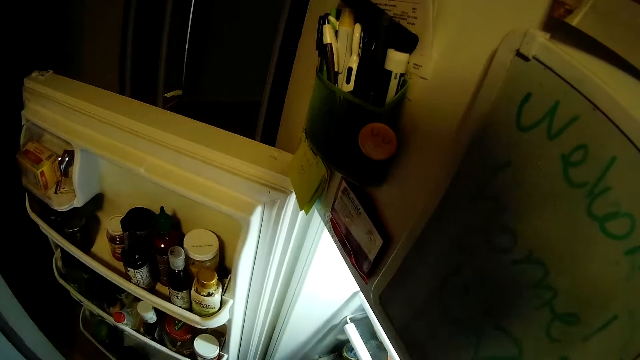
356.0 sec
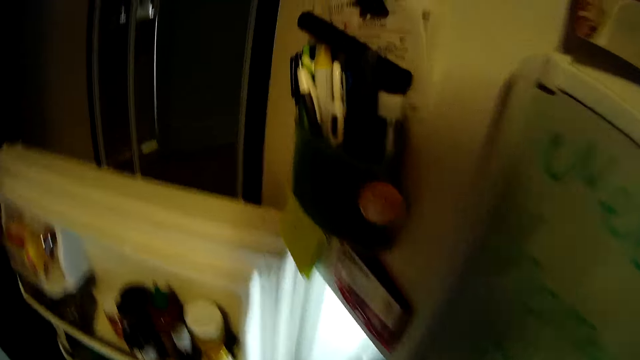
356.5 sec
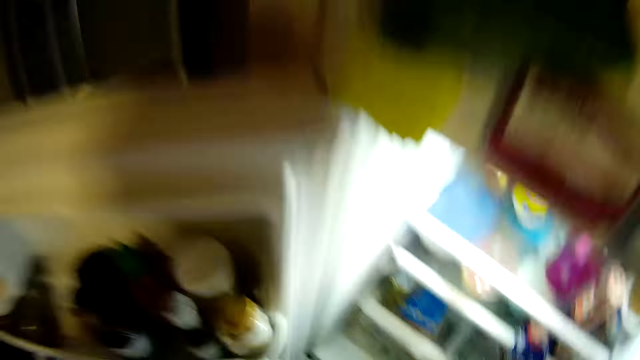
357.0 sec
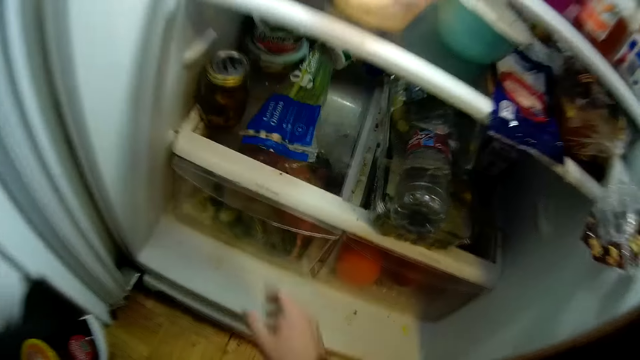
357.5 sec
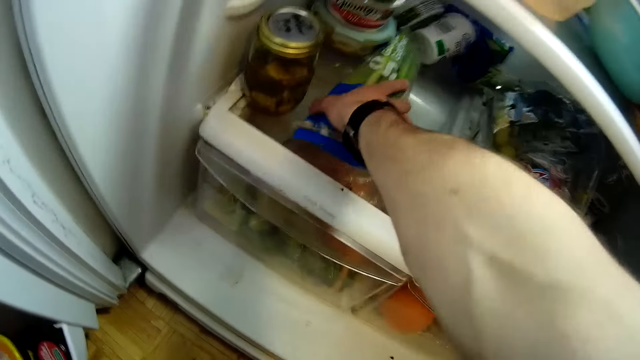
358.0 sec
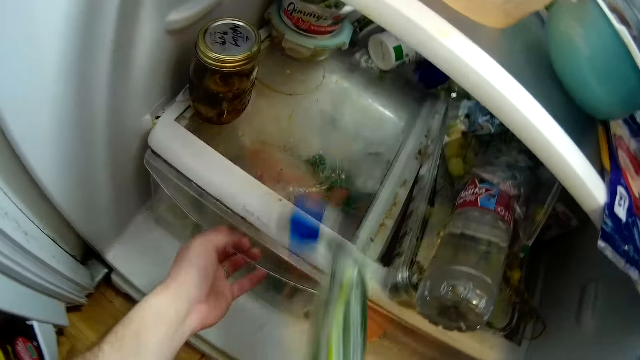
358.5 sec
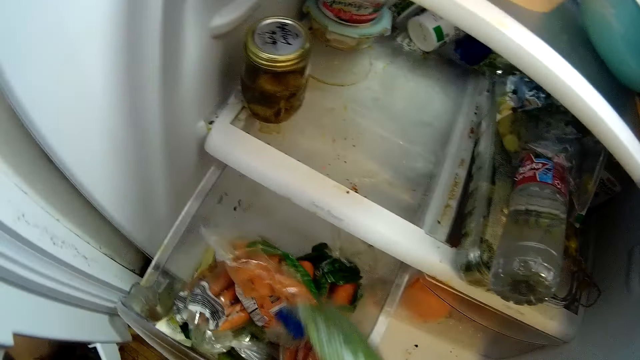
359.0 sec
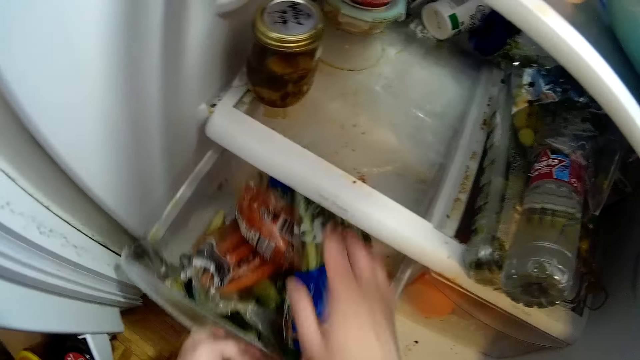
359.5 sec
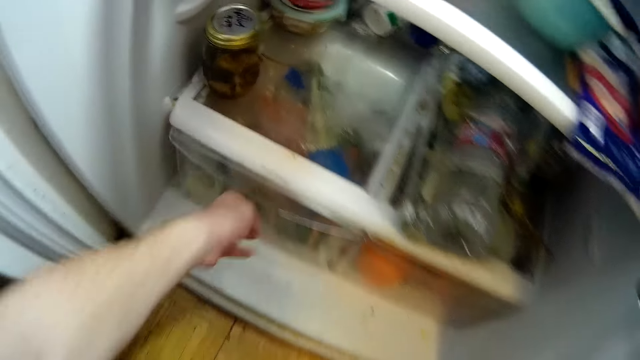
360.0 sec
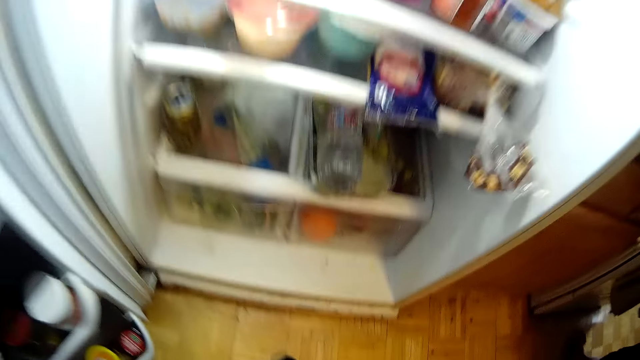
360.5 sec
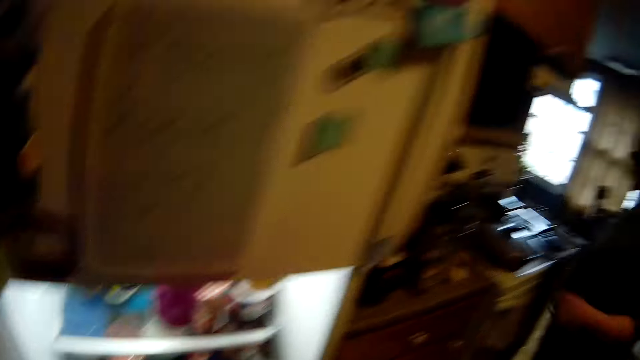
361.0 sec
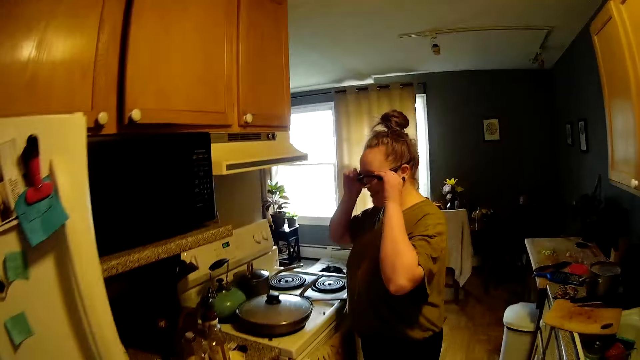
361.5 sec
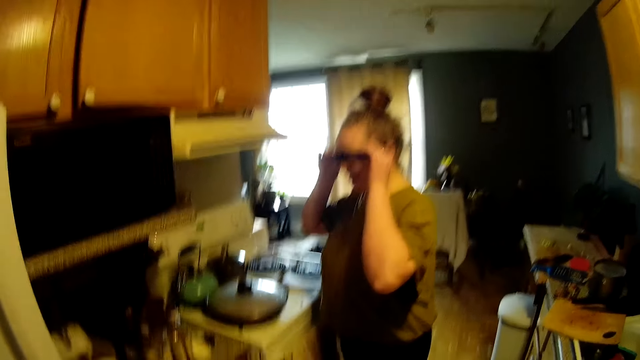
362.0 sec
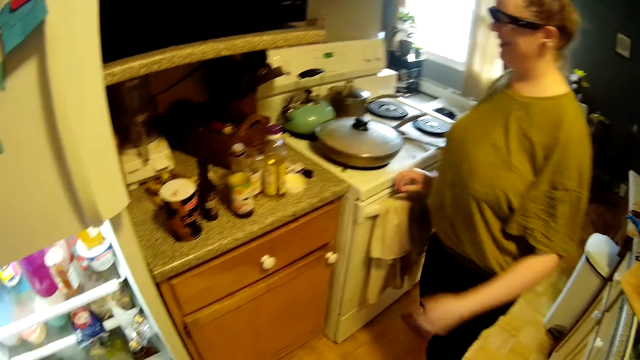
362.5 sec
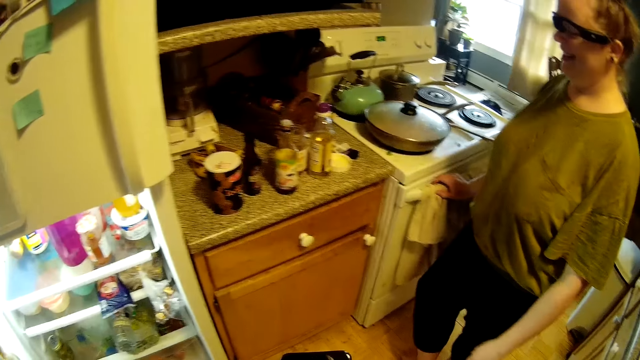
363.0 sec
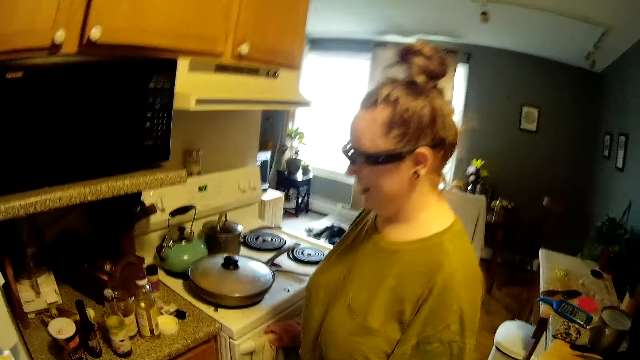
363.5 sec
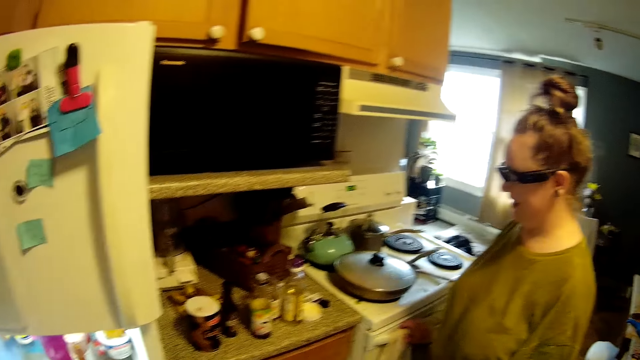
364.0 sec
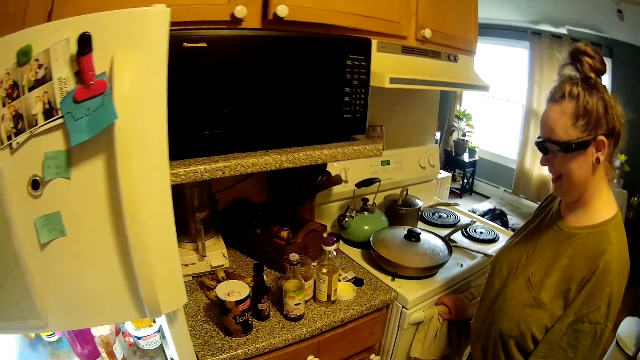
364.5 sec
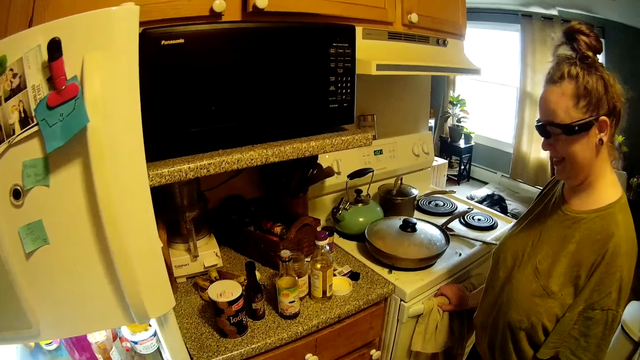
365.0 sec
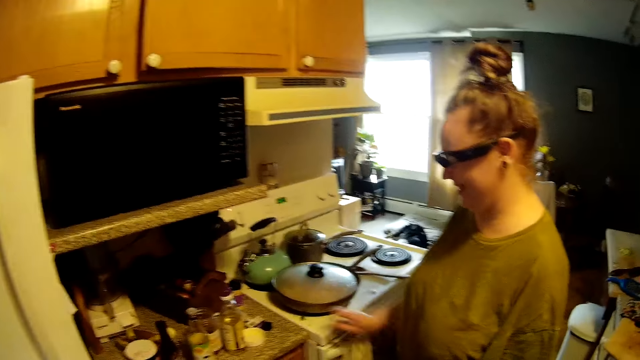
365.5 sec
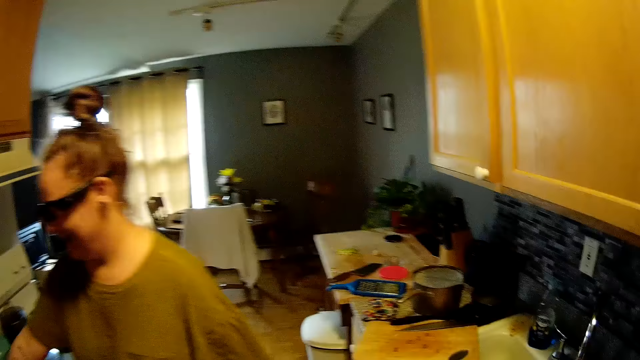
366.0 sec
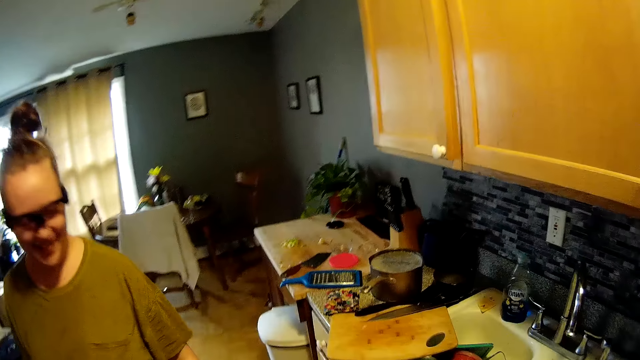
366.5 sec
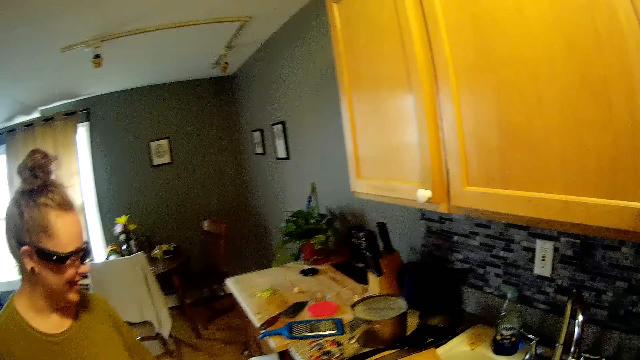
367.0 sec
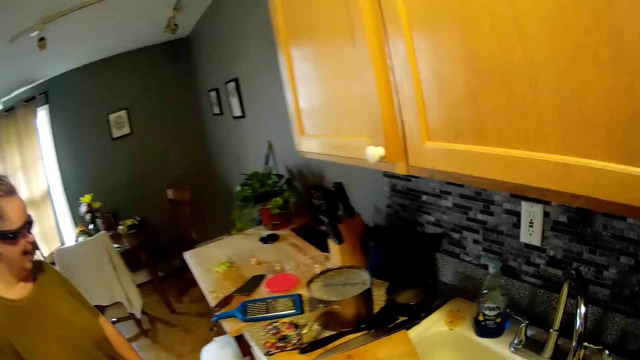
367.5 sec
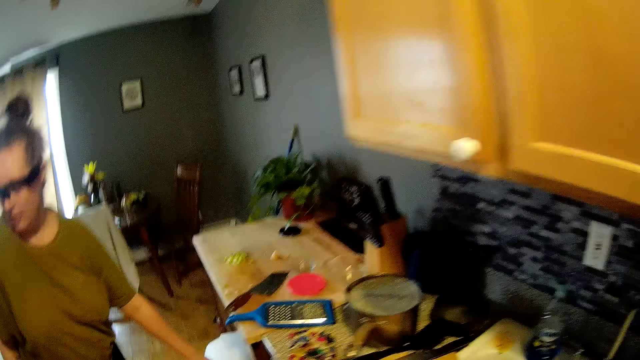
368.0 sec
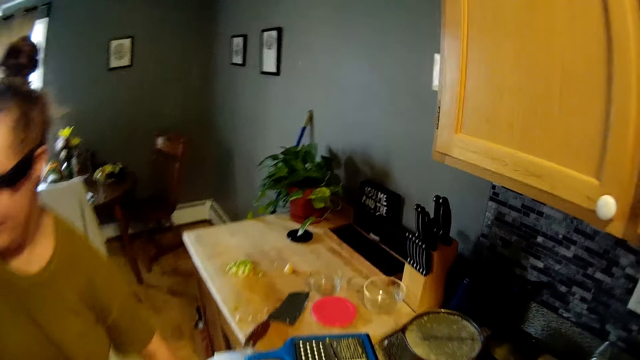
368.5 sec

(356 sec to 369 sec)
The camera wearer picks the plastic bag from the refrigerator with his right hand. He pulls the crisper of the refrigerator with his left hand. He places the plastic bag in his right hand into the crisper of the refrigerator. He closes the crisper of the refrigerator with his left hand. The woman adjusts her glasses with both her hands. The woman places her hand on the towel. The camera wearer interacts with the woman.

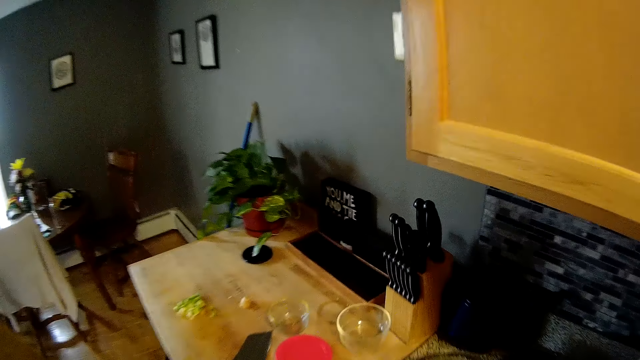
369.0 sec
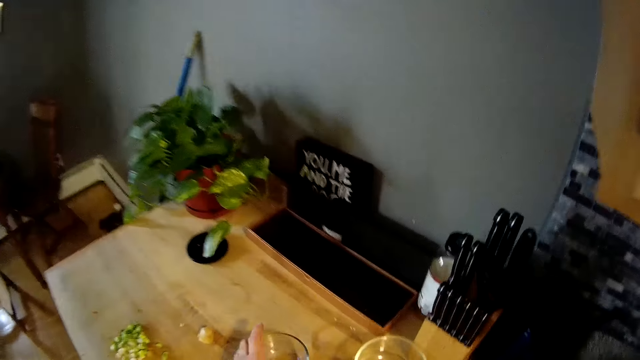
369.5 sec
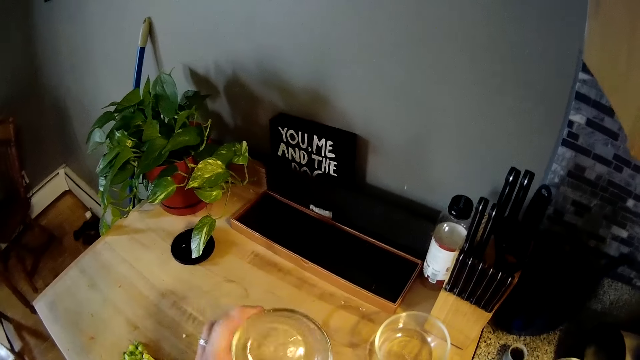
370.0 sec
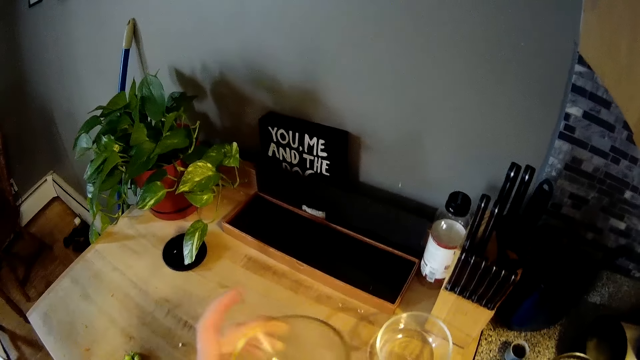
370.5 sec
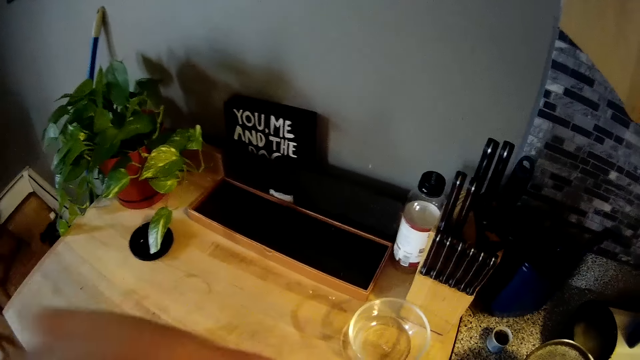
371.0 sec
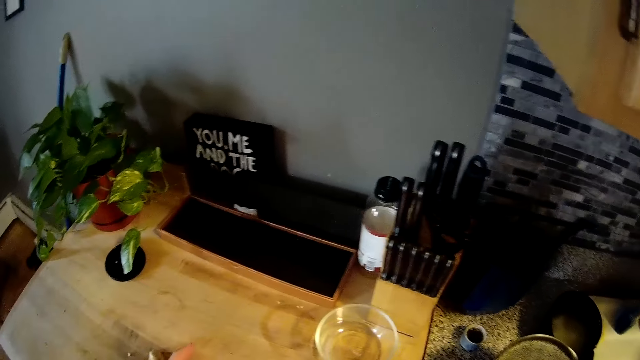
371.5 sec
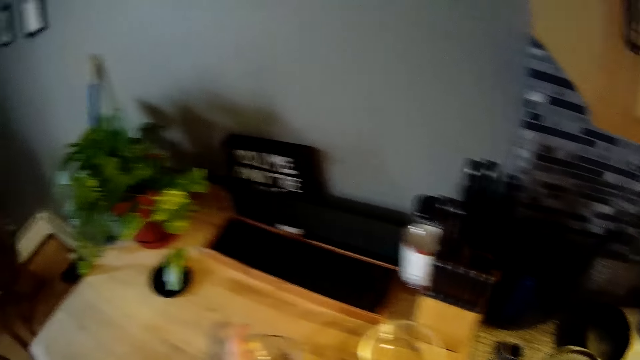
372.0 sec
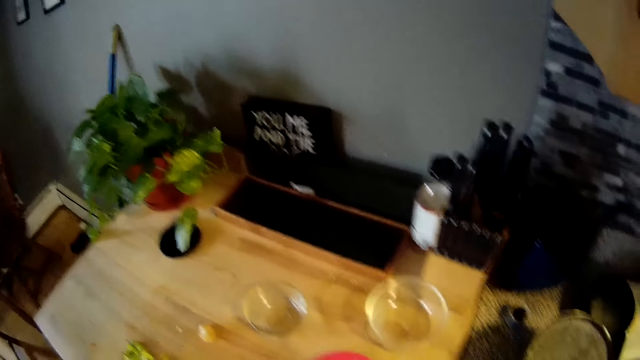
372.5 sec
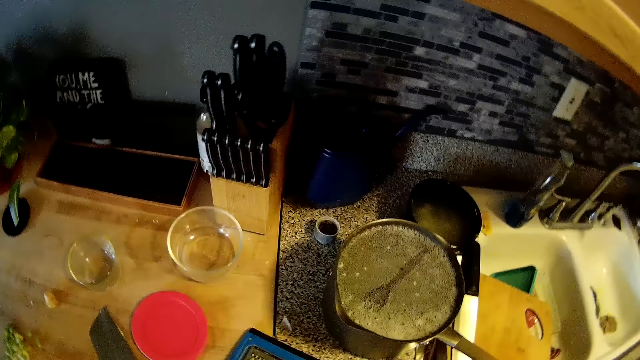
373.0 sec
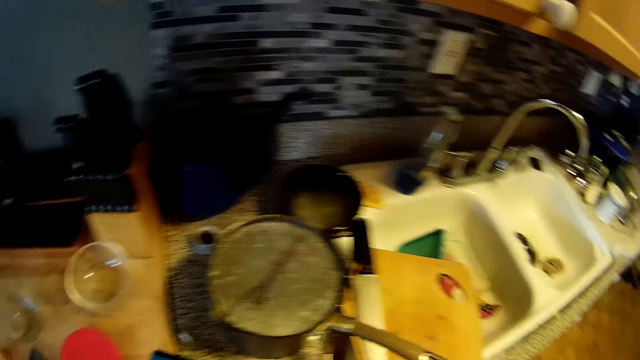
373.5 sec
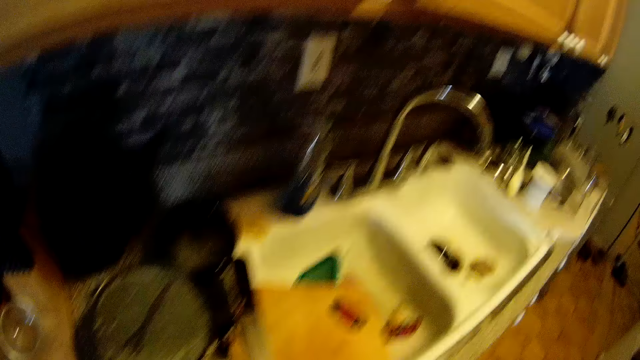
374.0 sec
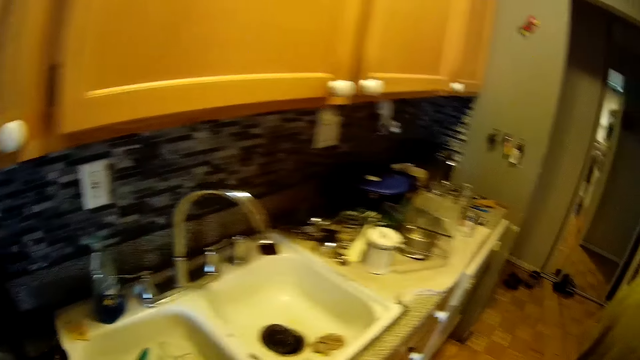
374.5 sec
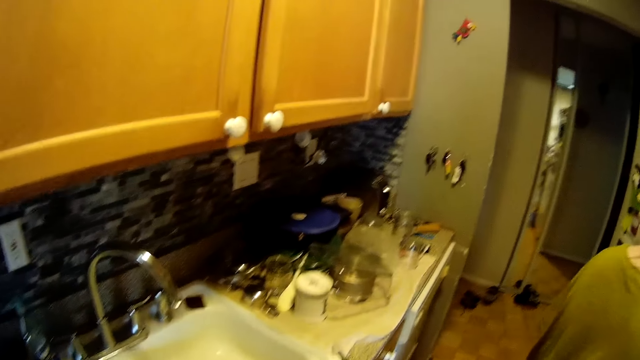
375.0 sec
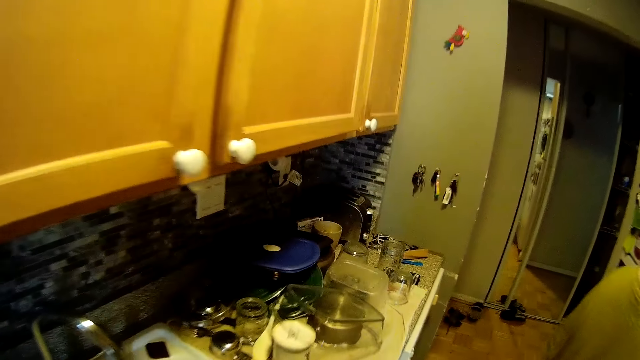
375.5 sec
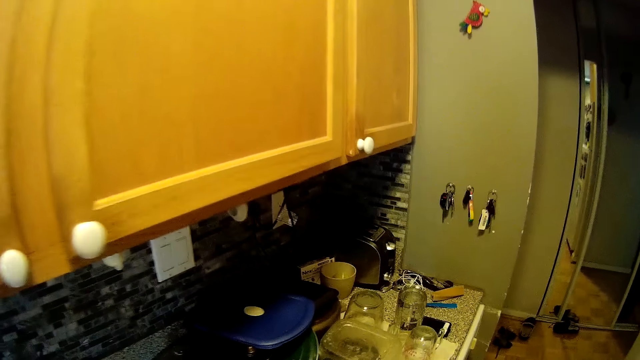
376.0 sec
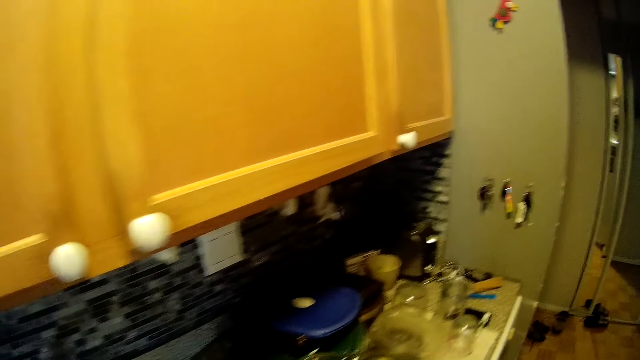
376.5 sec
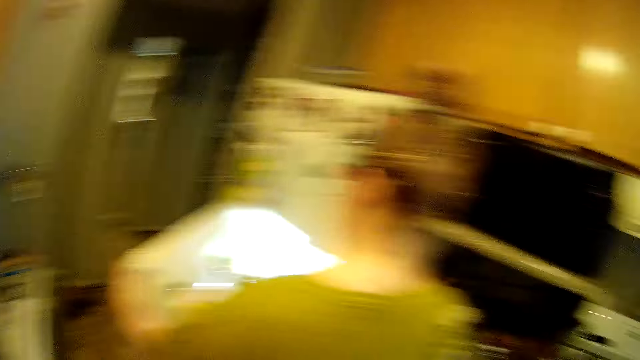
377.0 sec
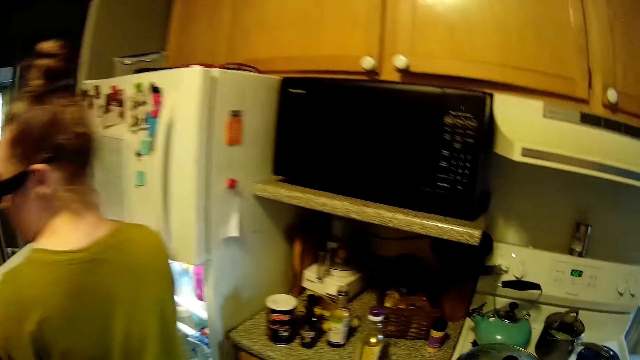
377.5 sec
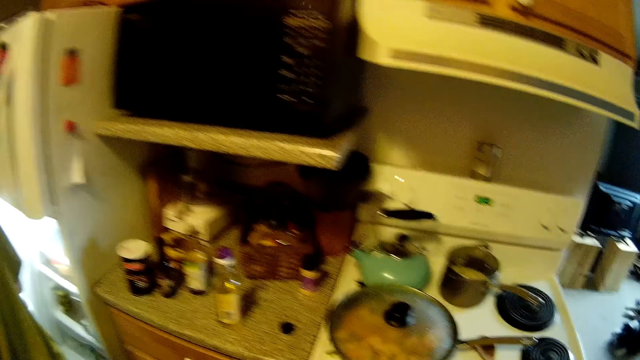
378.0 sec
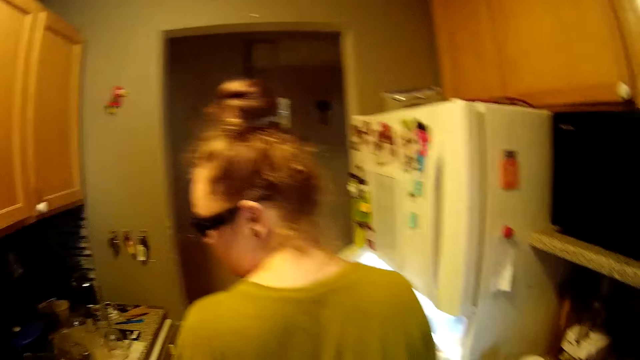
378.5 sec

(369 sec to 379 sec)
The camera wearer picks up a bowl from the countertop with her left hand. A woman picks up the bowl. The camera wearer smells the bowl in his left hand. They place the bowl in his left hand on the countertop. The woman converses with the camera wearer.
